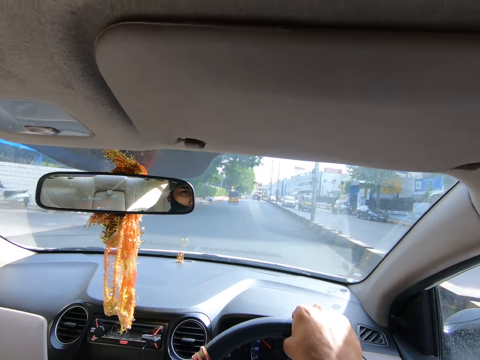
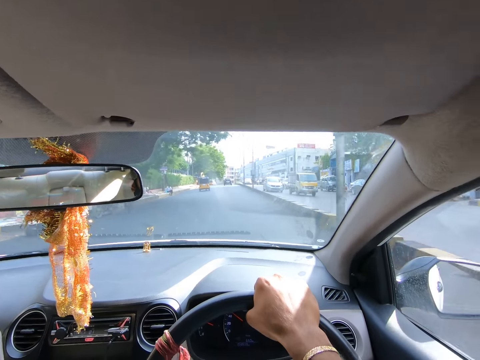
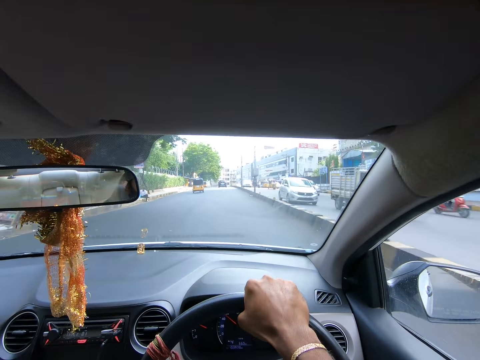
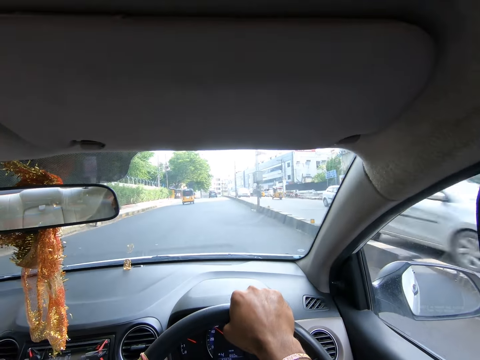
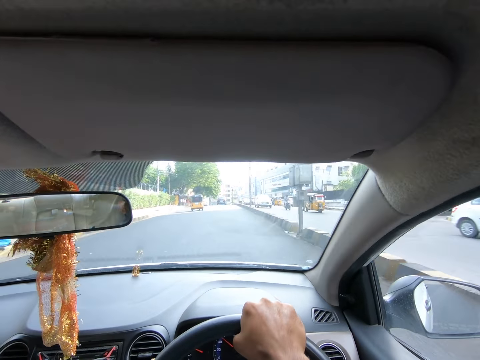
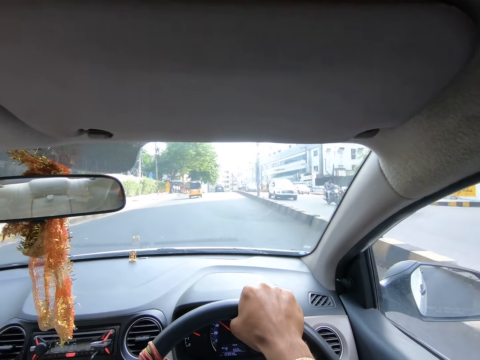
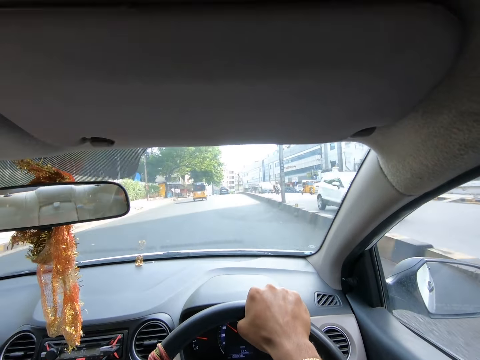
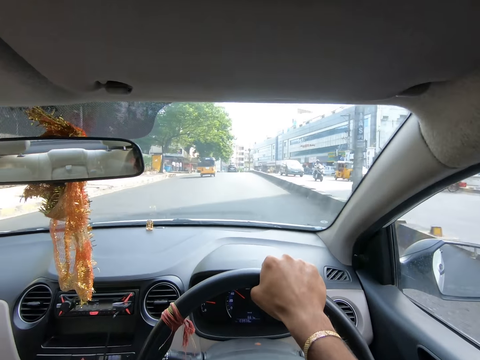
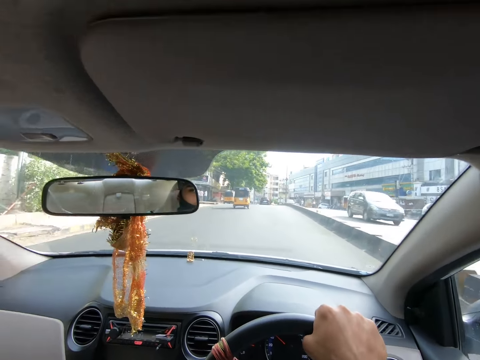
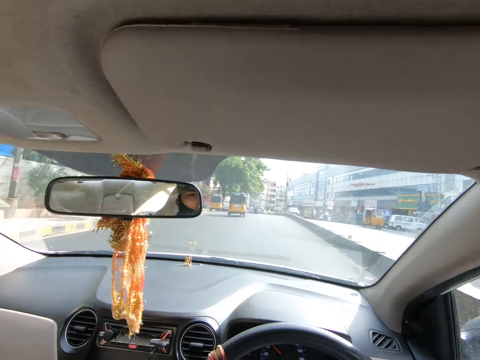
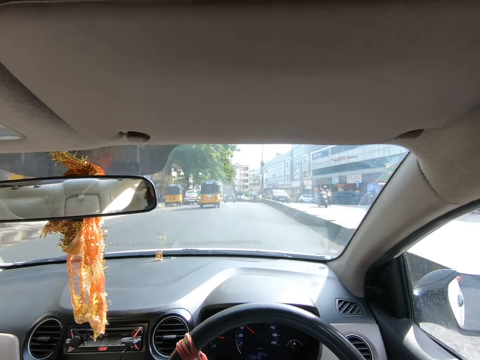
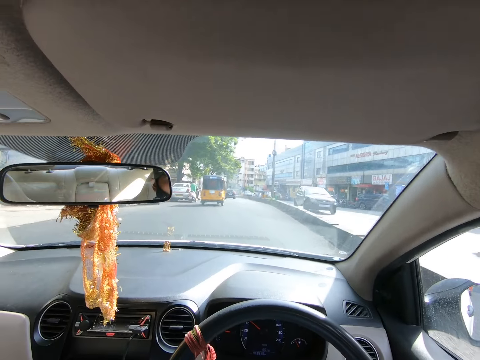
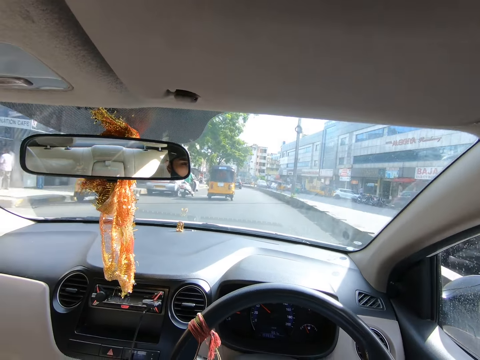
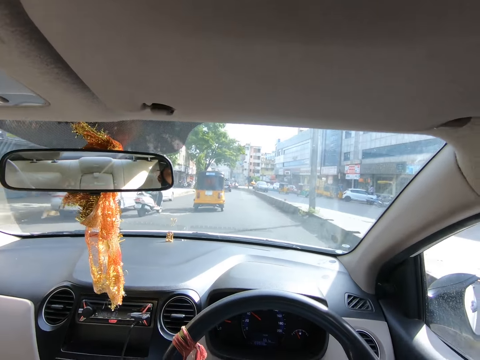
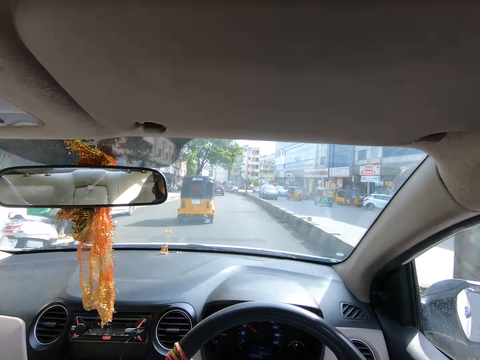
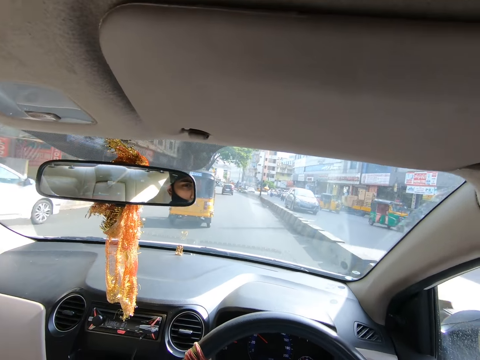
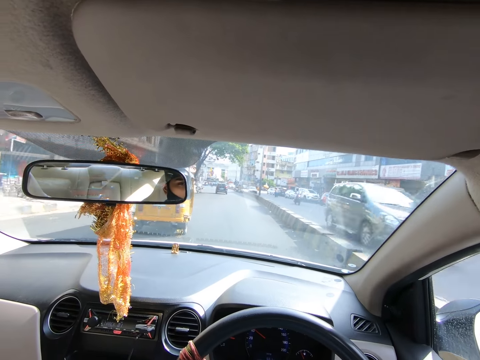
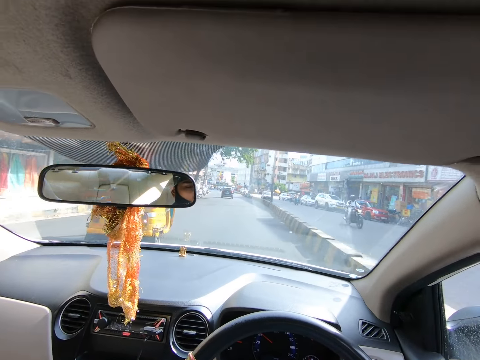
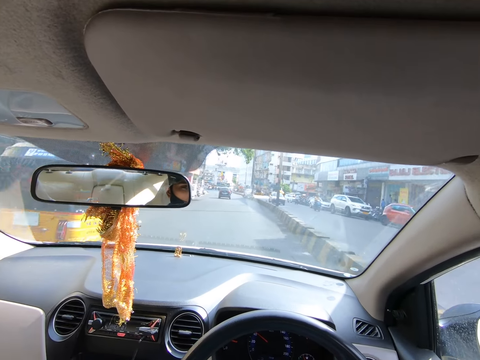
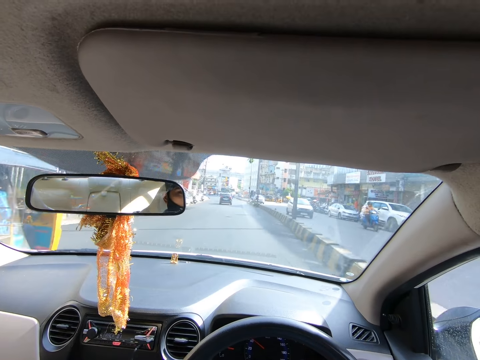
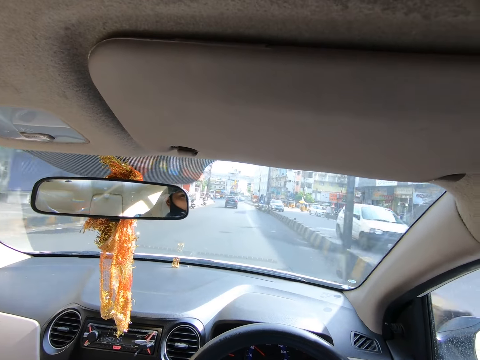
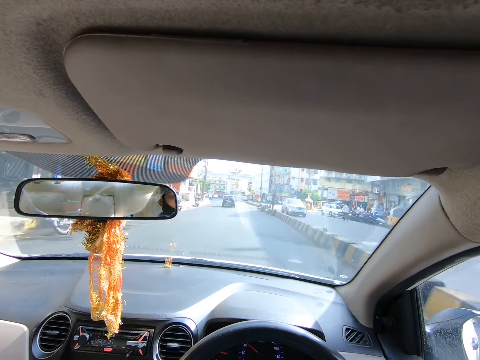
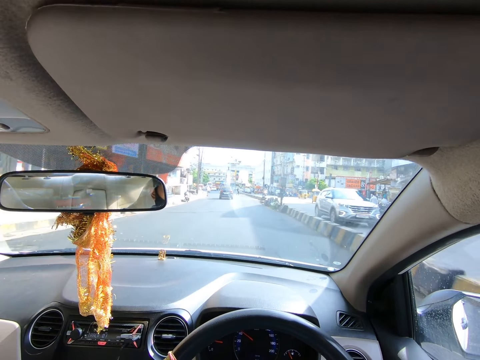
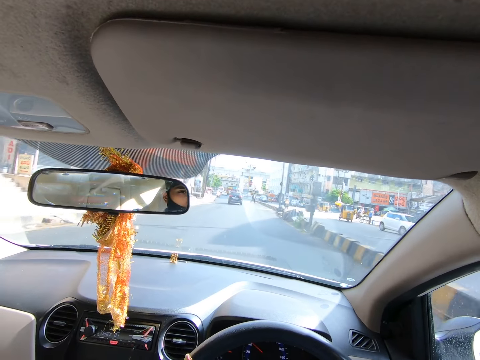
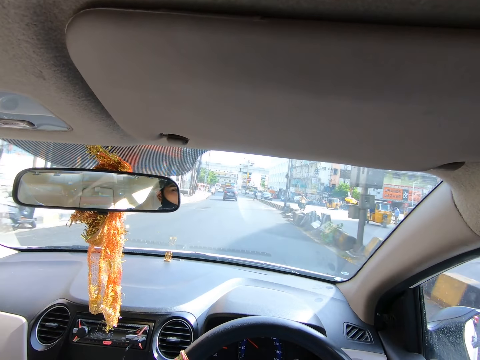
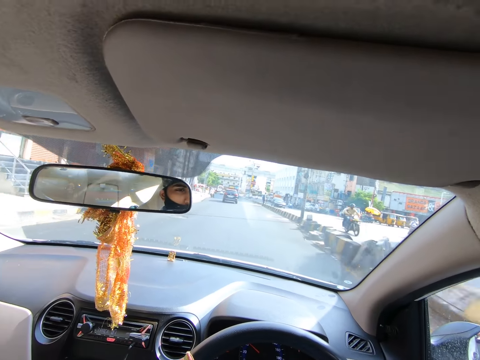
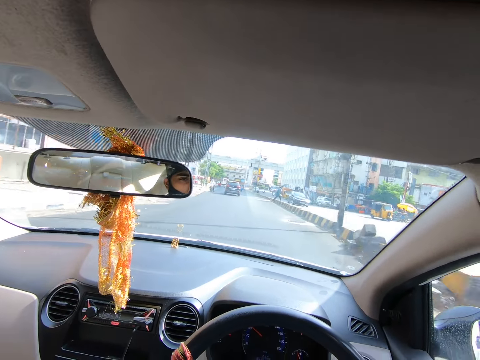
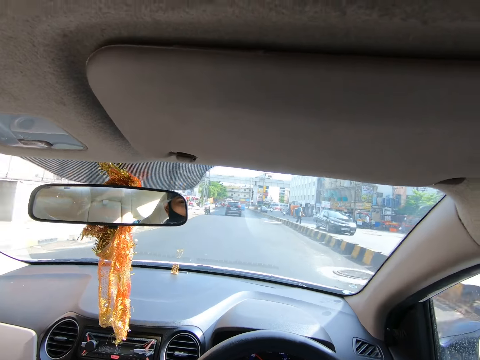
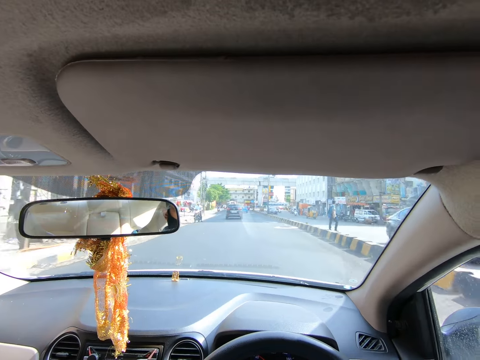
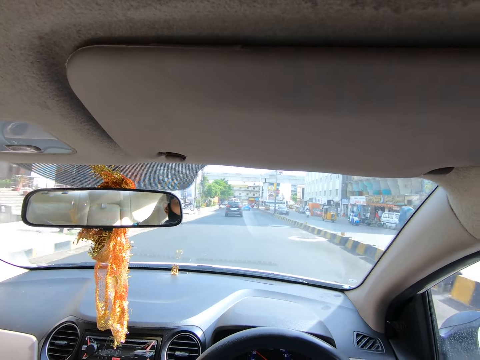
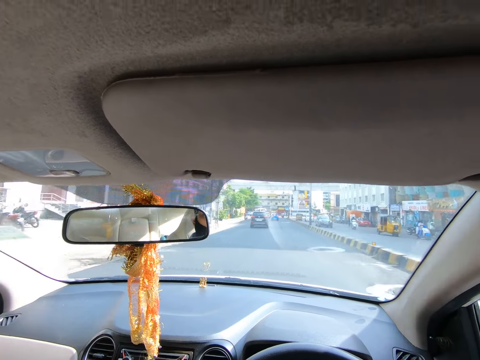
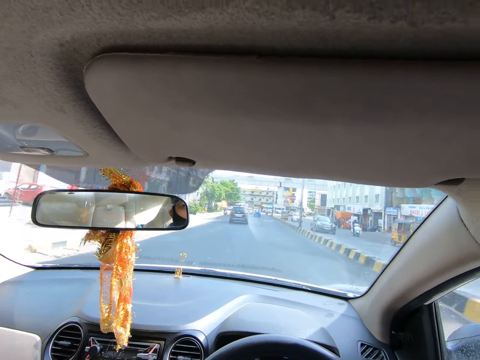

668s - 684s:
A motorcycle rides past the camera wearer. A truck drives past the camera wearer. A white car drives past the camera wearer. A white car drives past again. A tricycle rides past the camera wearer. A motorcycle rides past the camera wearer. A white car drives past the camera wearer. A motorcycle rides past the camera wearer. A black car drives past the camera wearer. A tricycle rides past the camera wearer. A motorcycle rides past the camera wearer. A motorcycle rides past again. A black car drives past the camera wearer. A tricycle rides past the camera wearer. A black car drives past the camera wearer. A tricycle rides past the camera wearer. A motorcycle rides past the camera wearer. A motorcycle rides past again. A white car drives past the camera wearer. A metallic grey car drives past the camera wearer. A tricycle rides past the camera wearer. A motorcycle rides past the camera wearer. A black car drives past the camera wearer.

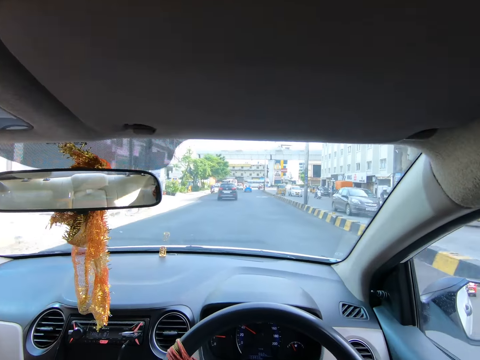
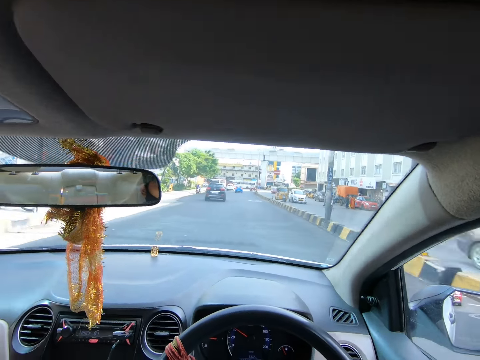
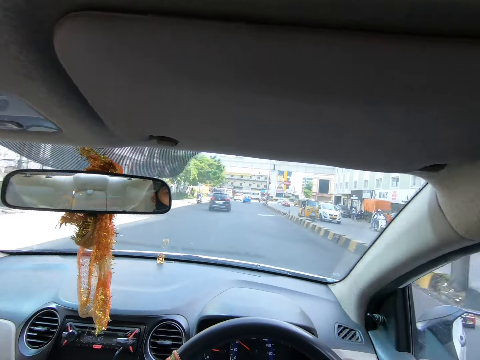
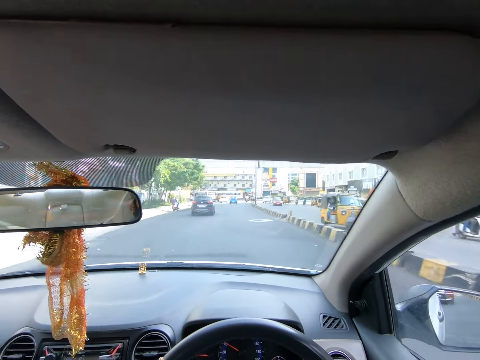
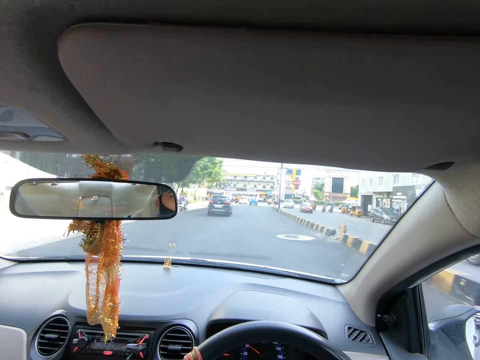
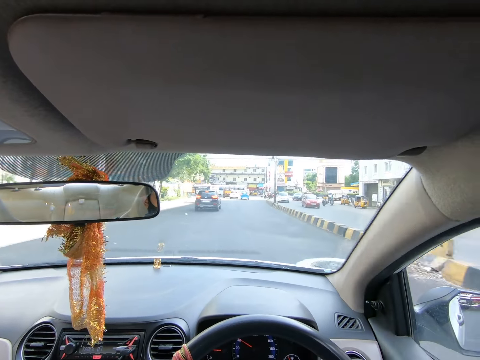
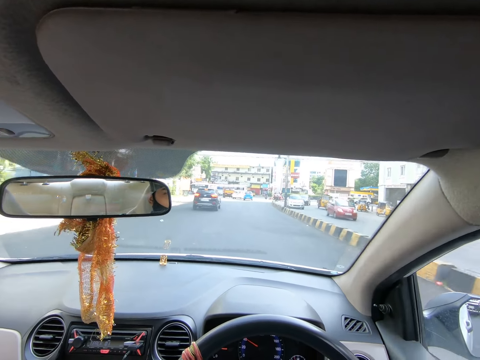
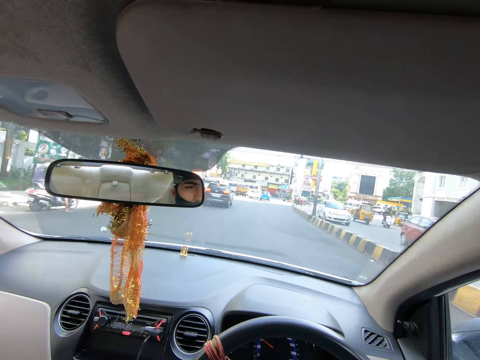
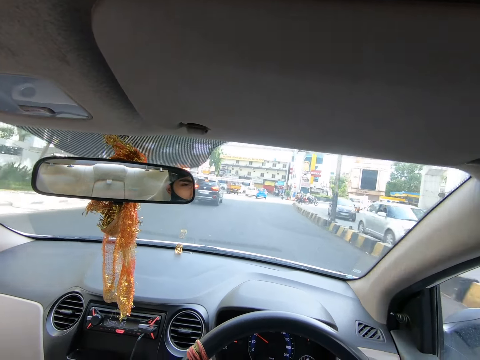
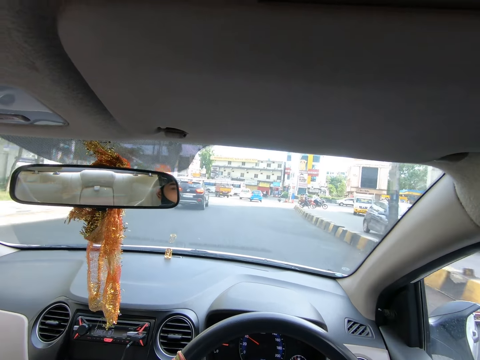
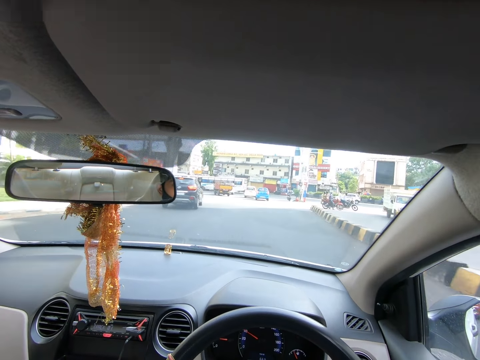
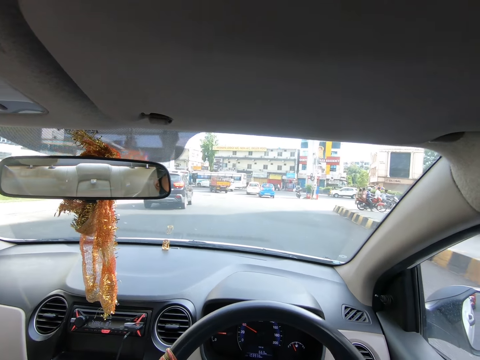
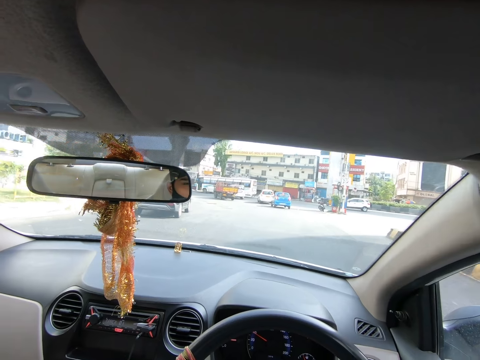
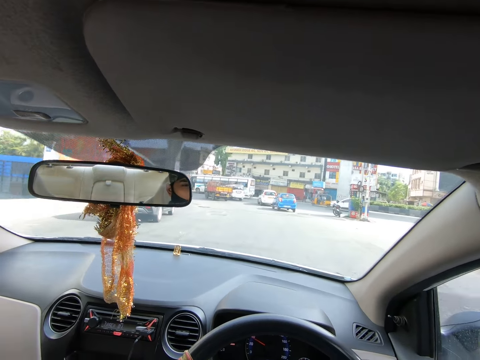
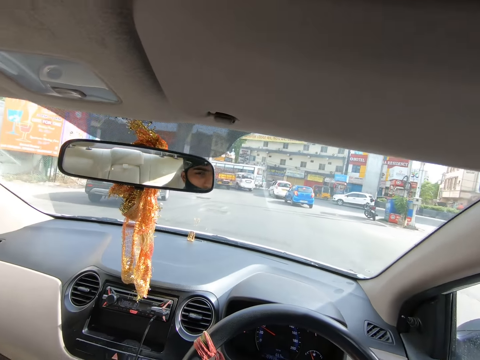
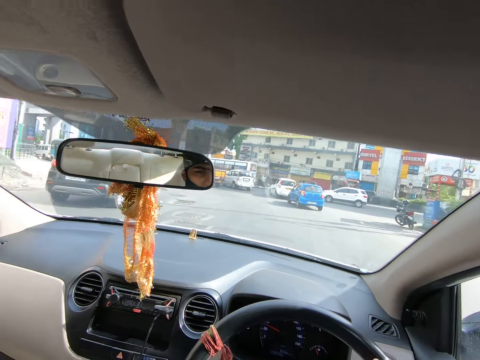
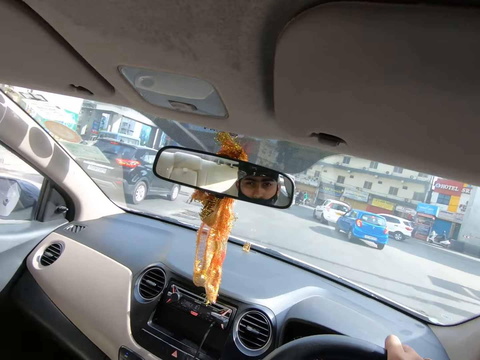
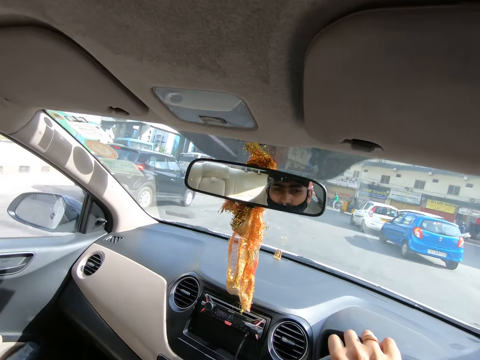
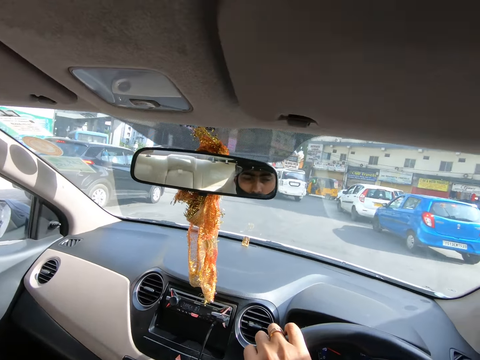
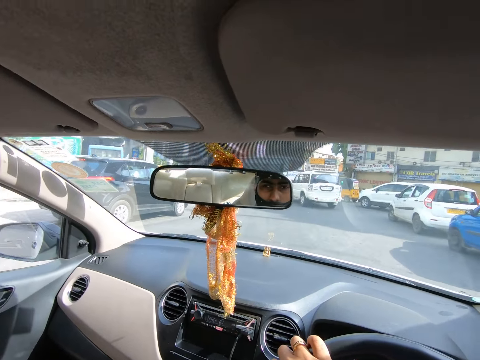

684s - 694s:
A black car drives past the camera wearer. A motorcycle rides past the camera wearer. A tricycle rides past the camera wearer. A white car drives past the camera wearer. A red car drives past the camera wearer. A white car drives past the camera wearer. A black car drives past the camera wearer. A truck drives past the camera wearer.
